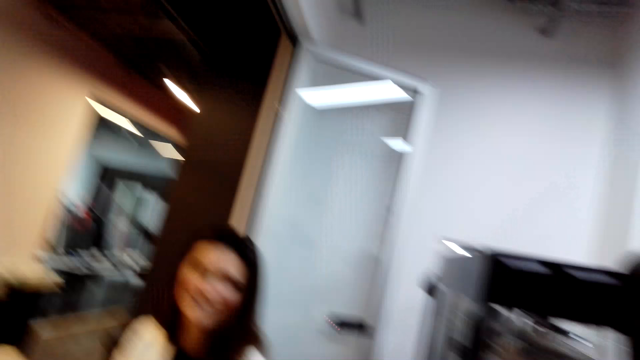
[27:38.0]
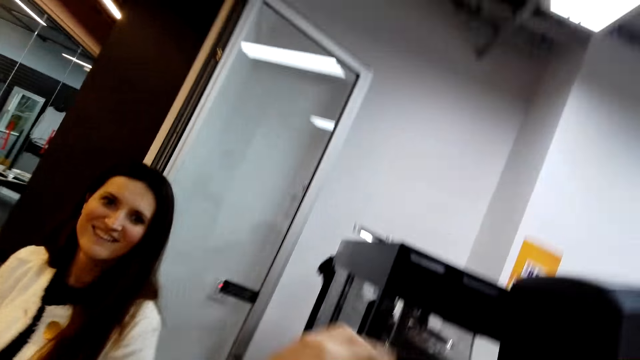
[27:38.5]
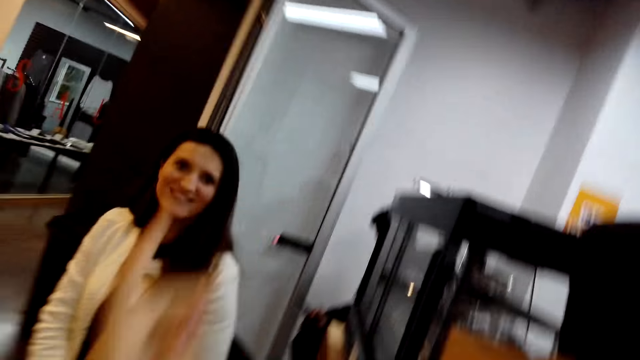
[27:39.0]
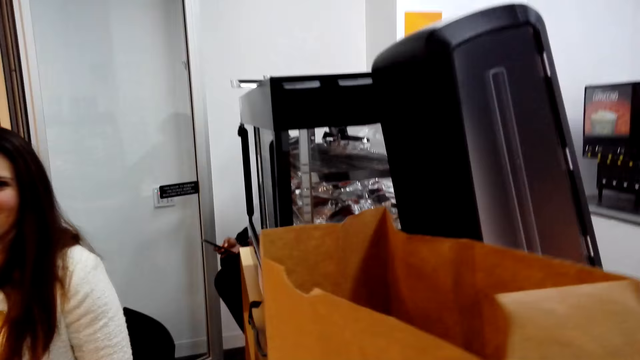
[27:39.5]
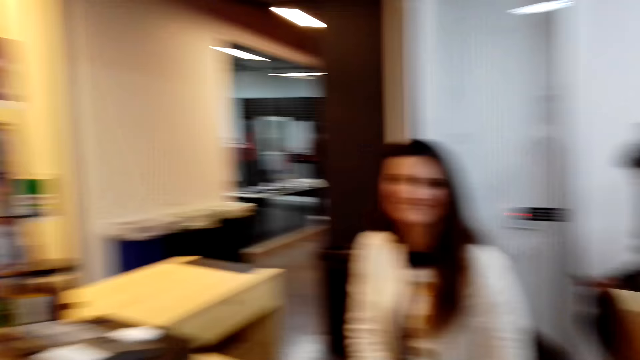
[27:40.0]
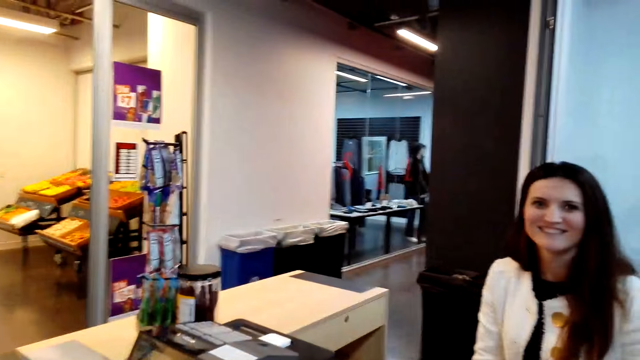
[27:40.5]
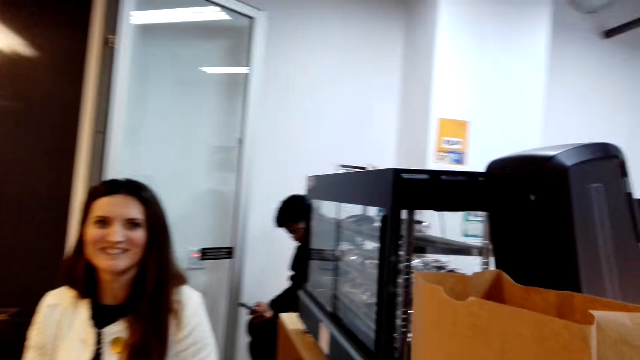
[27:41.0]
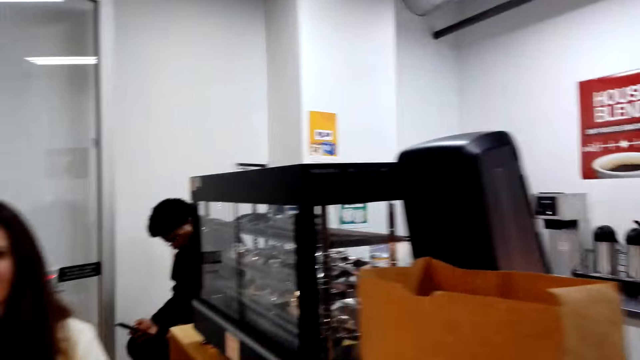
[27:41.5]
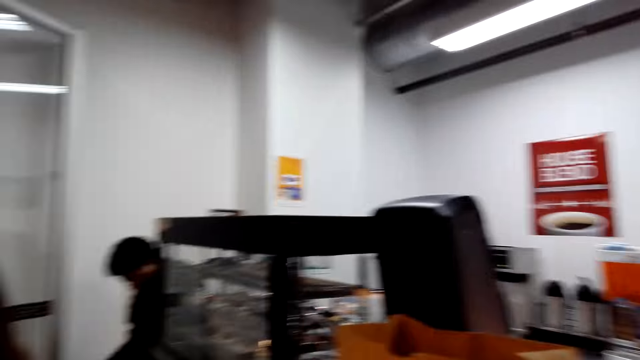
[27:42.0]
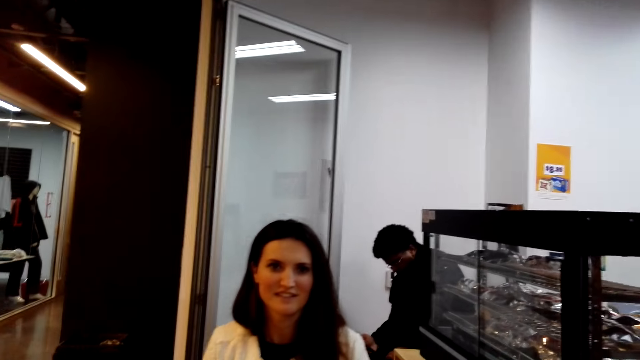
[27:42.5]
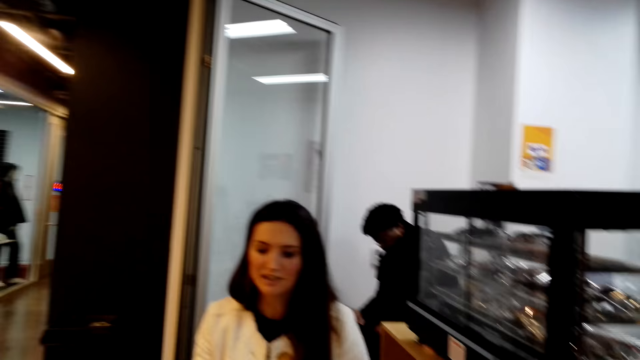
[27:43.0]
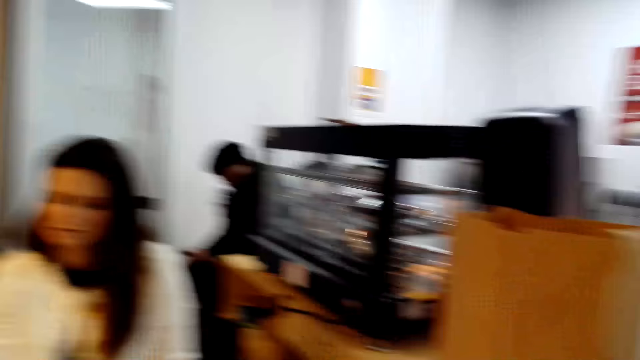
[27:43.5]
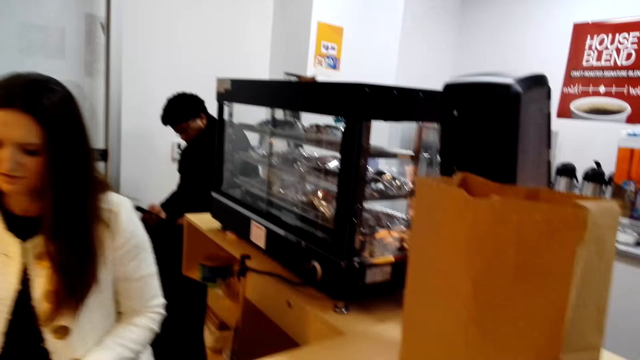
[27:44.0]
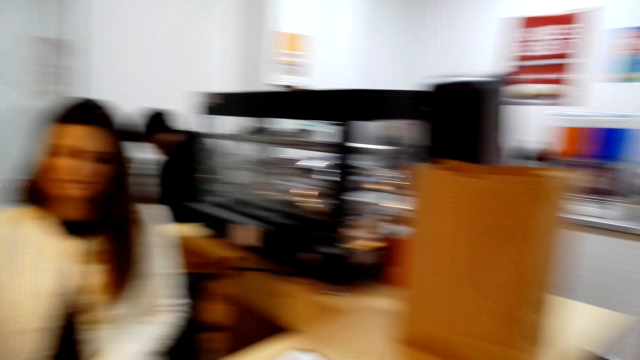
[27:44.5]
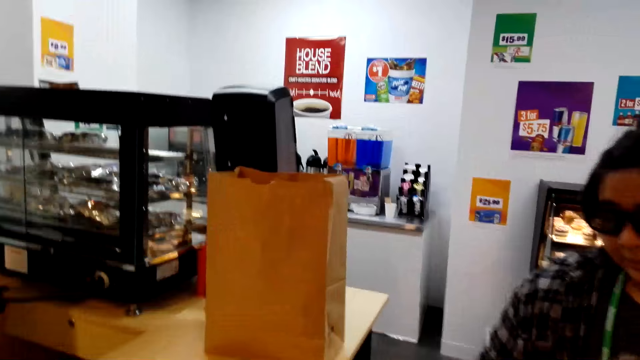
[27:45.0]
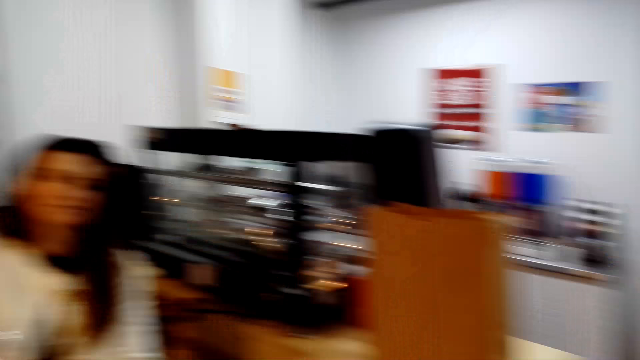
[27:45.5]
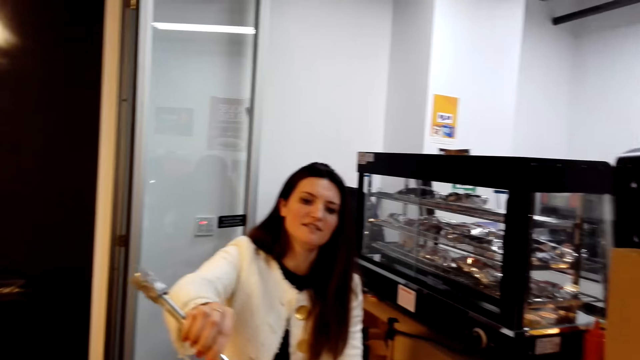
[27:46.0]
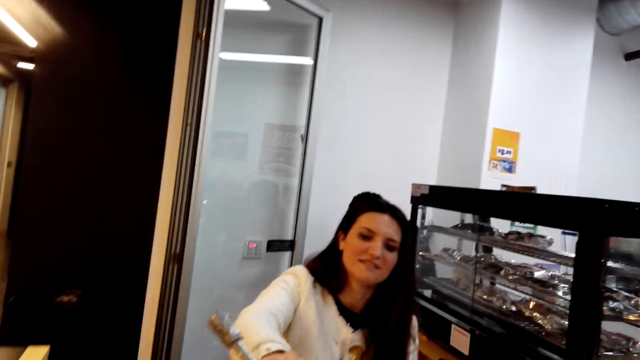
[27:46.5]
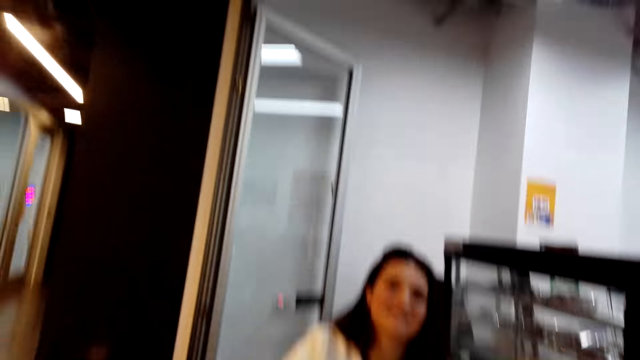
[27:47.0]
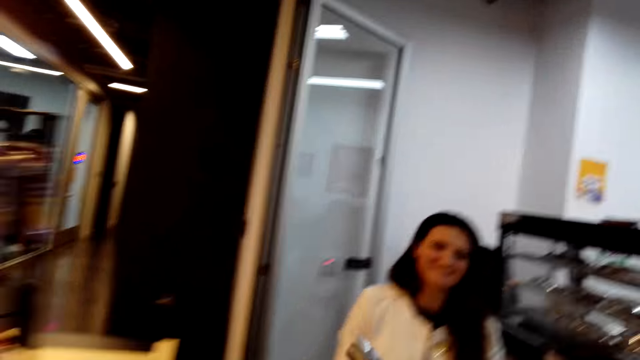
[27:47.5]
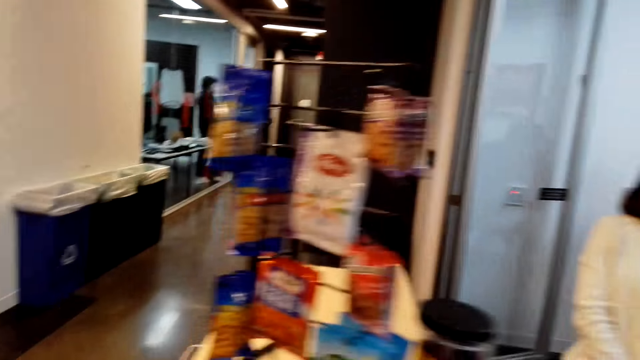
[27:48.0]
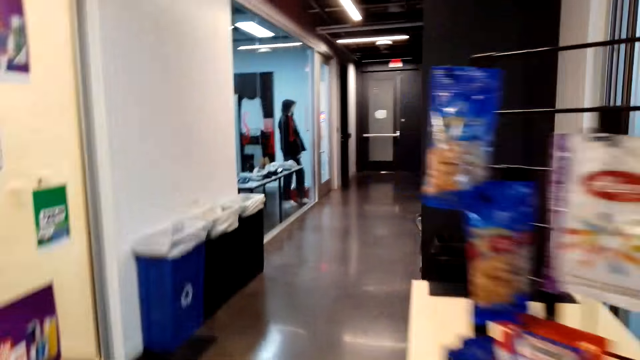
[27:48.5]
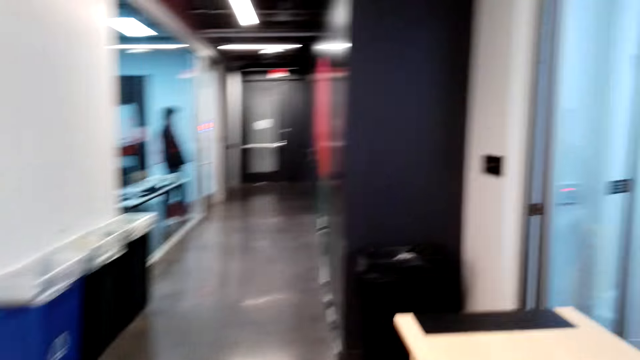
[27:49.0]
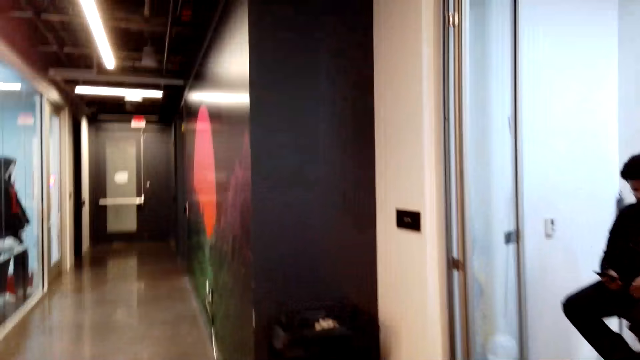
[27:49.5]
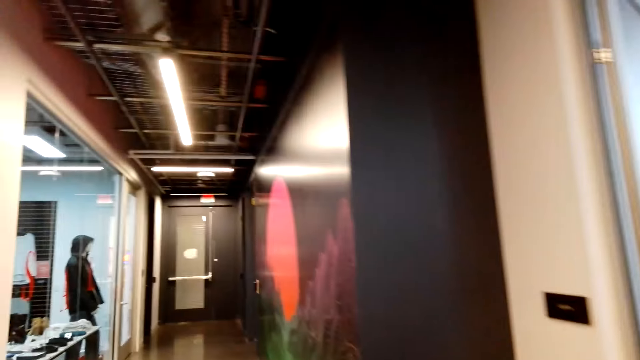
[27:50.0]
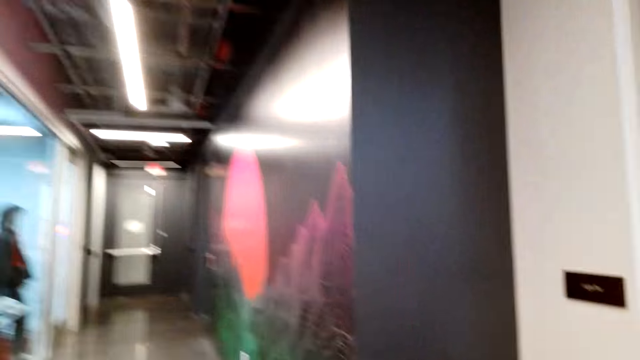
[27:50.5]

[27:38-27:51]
The camera wearer raises a hand. She points with her left hand. The lady talks with the camera wearer. The camera wearer puts the paper bag on the table. She converses with the lady. The lady picks up something. The lady passes keys to the camera wearer. The camera wearer walks towards the corridor.

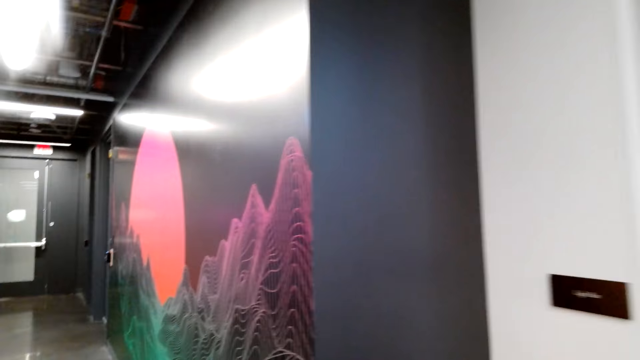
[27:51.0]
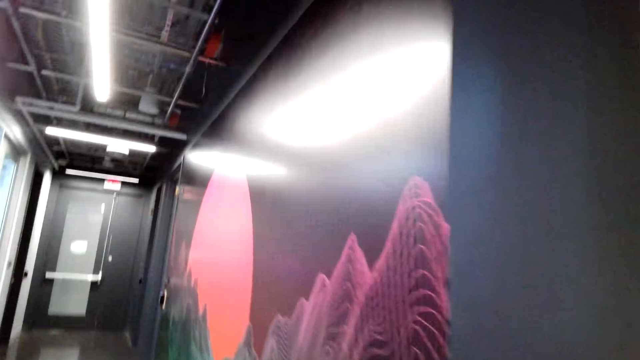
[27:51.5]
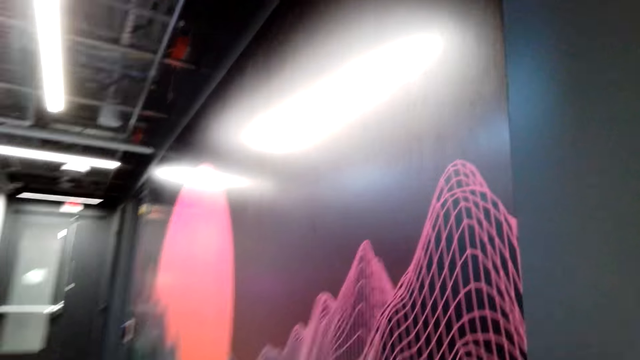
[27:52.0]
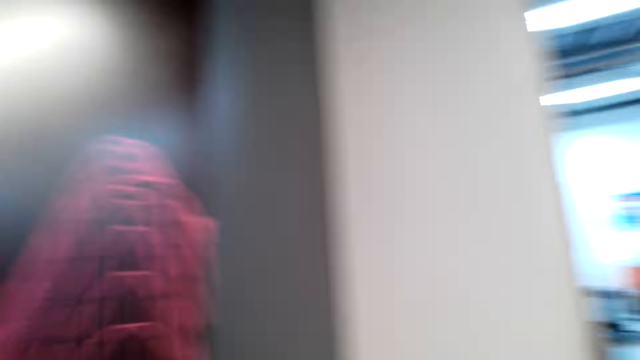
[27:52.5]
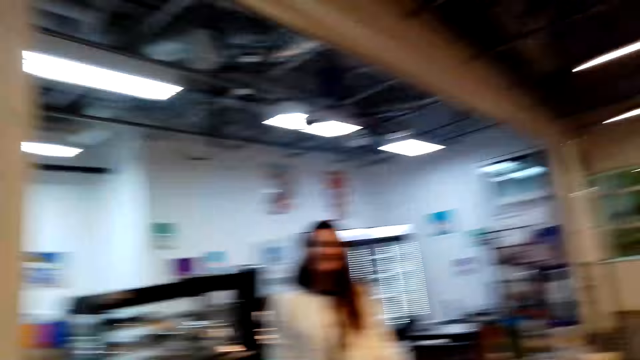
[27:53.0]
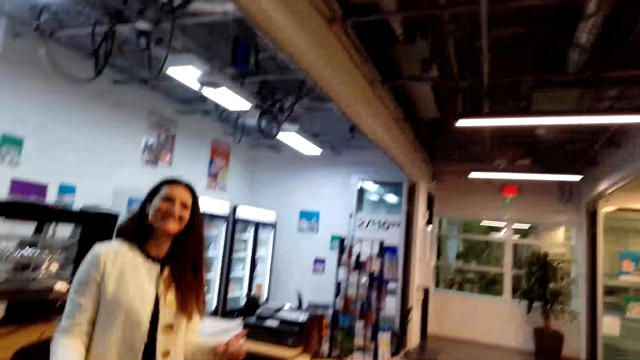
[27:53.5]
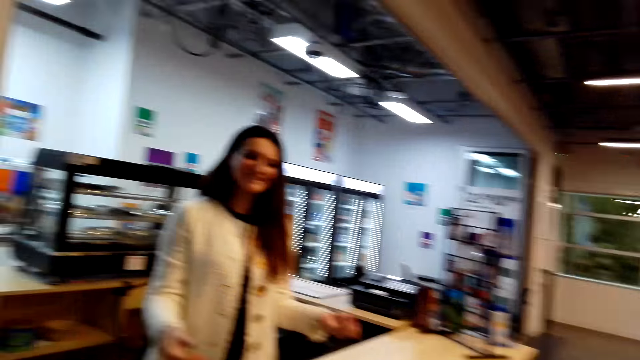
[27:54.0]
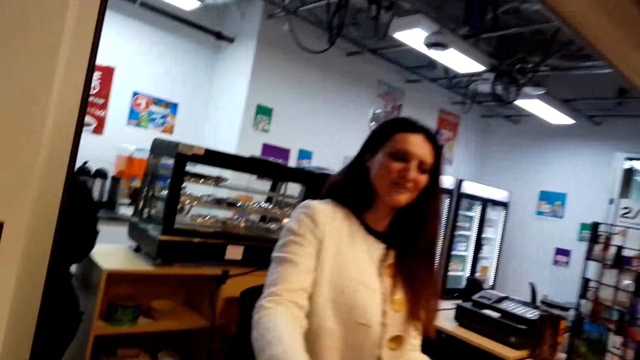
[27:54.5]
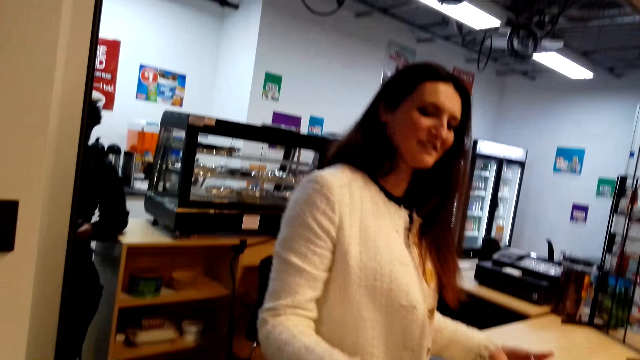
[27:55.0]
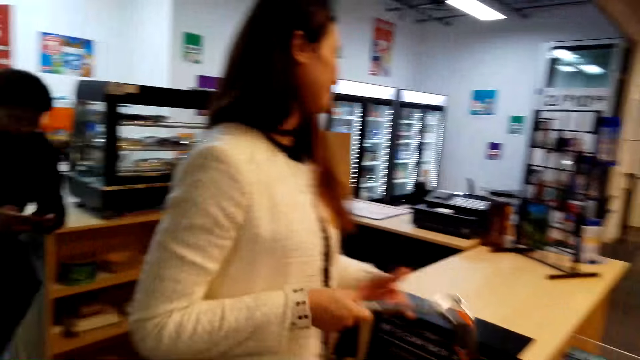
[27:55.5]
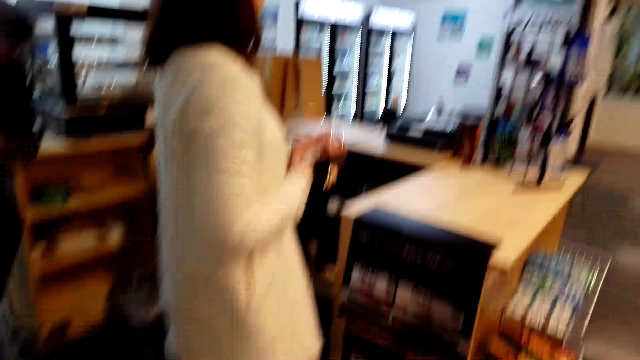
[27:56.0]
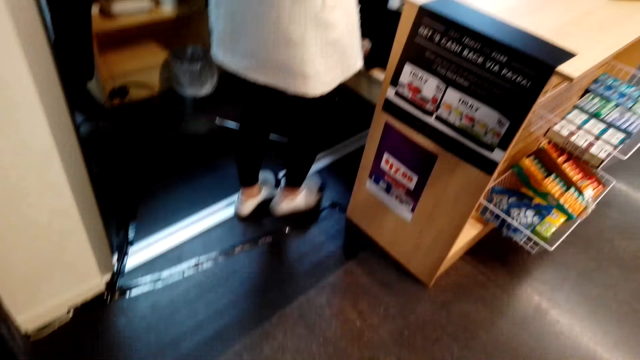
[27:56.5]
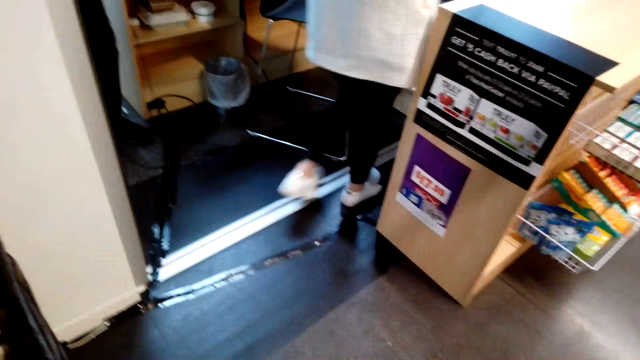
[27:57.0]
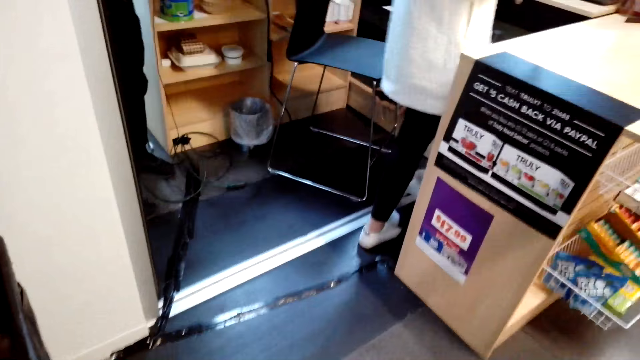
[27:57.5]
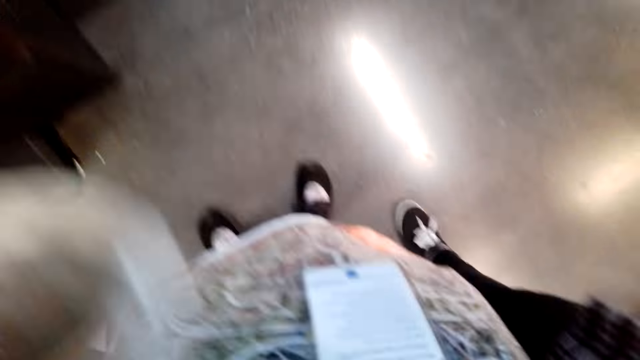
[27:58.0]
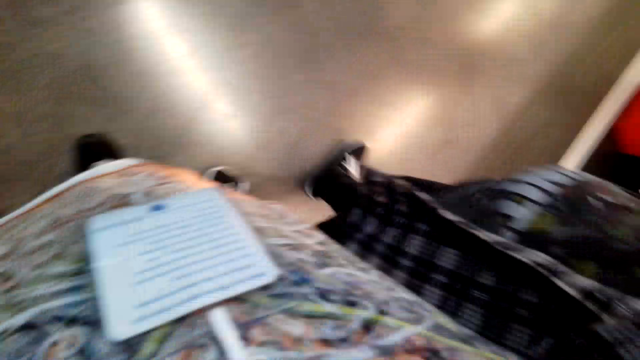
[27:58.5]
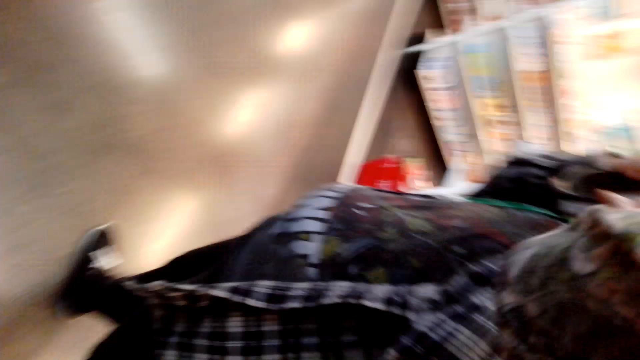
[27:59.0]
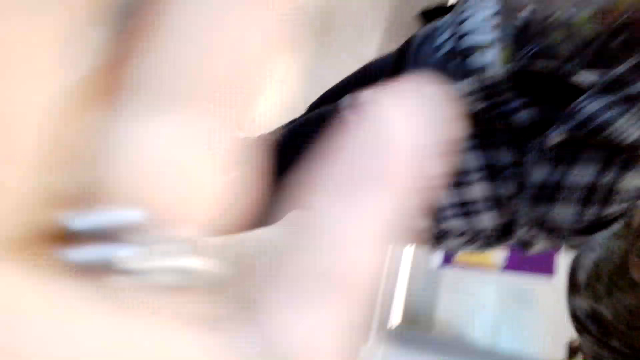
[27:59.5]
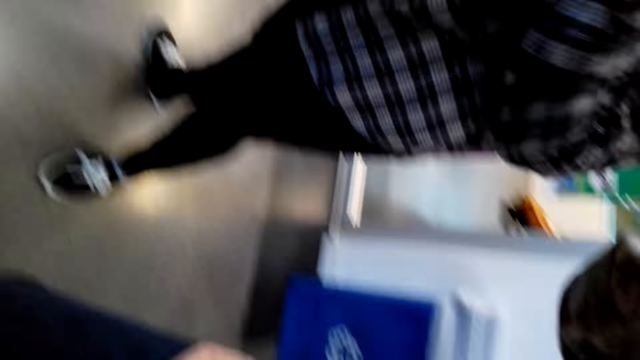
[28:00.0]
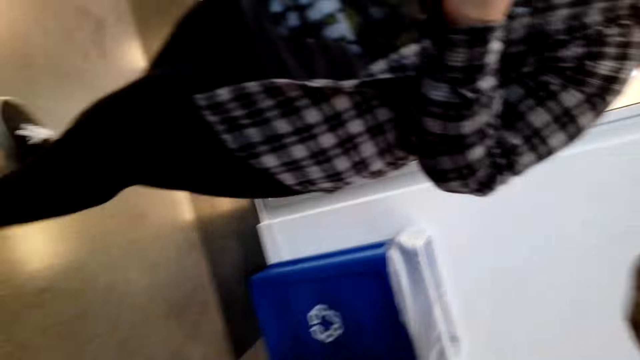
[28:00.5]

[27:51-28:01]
The lady talks with the camera wearer. The camera wearer stops. The lady picks up something. The camera wearer passes the key to the lady.
